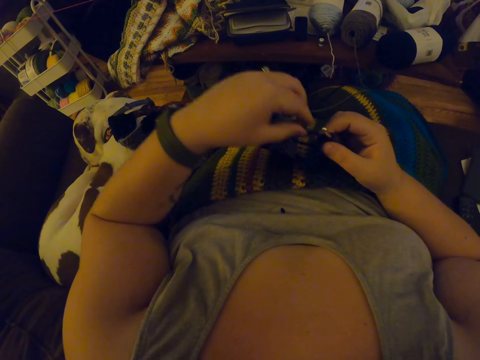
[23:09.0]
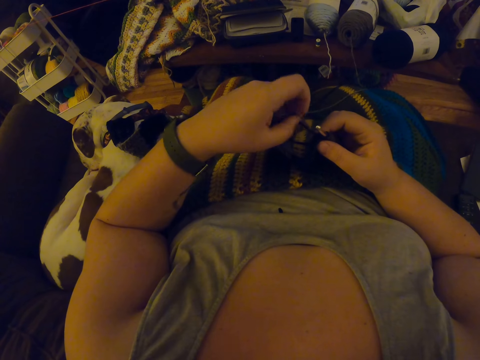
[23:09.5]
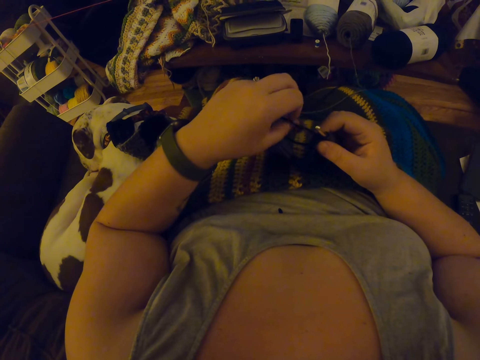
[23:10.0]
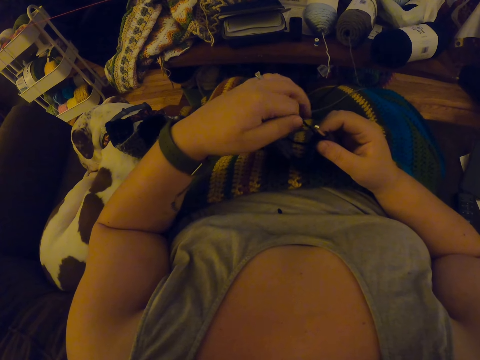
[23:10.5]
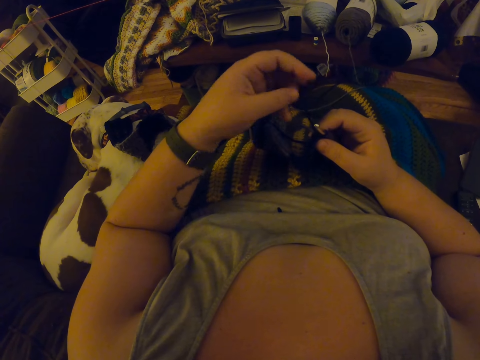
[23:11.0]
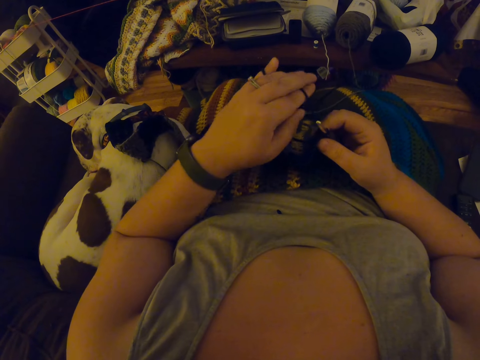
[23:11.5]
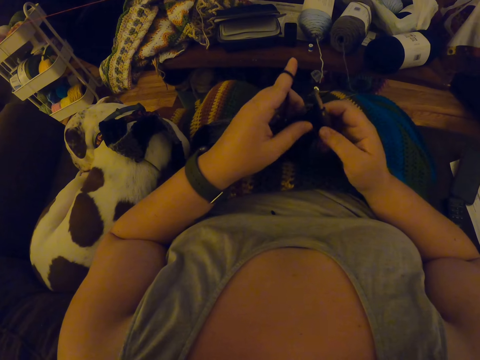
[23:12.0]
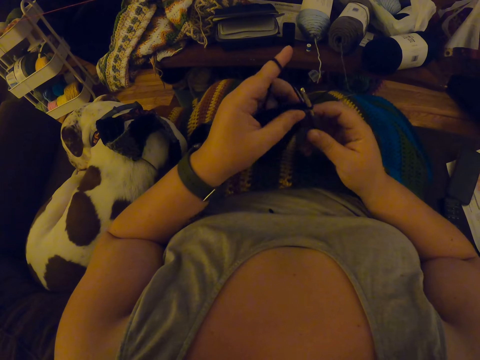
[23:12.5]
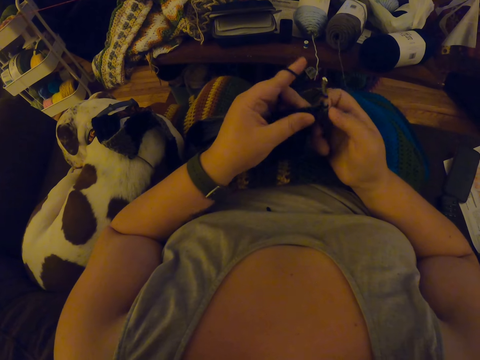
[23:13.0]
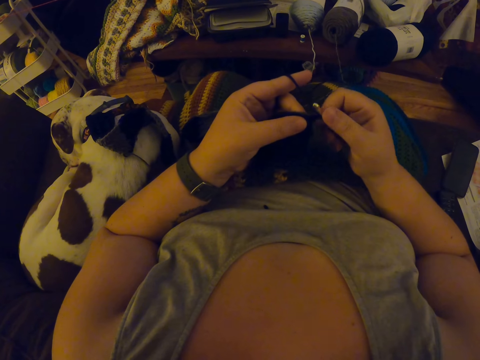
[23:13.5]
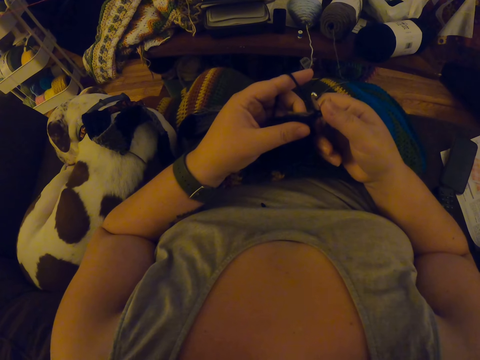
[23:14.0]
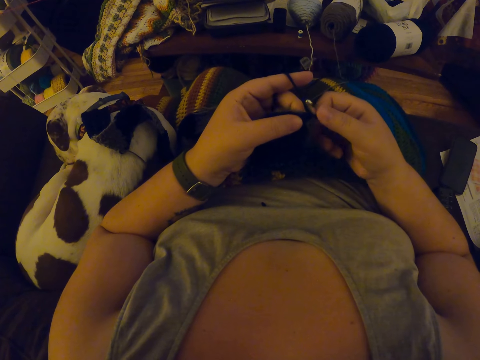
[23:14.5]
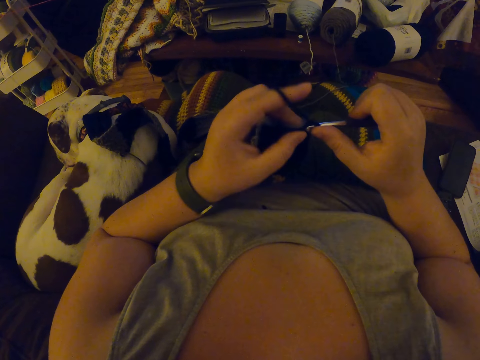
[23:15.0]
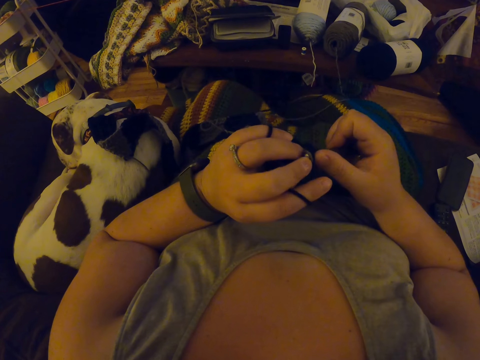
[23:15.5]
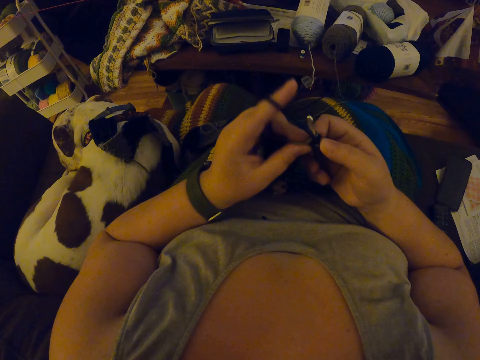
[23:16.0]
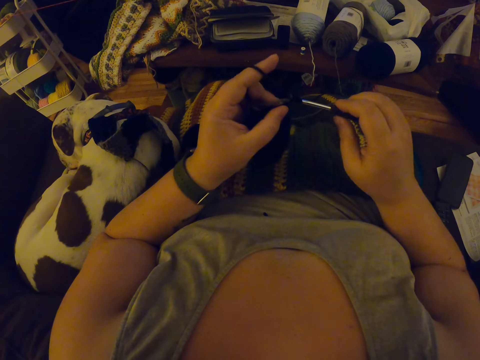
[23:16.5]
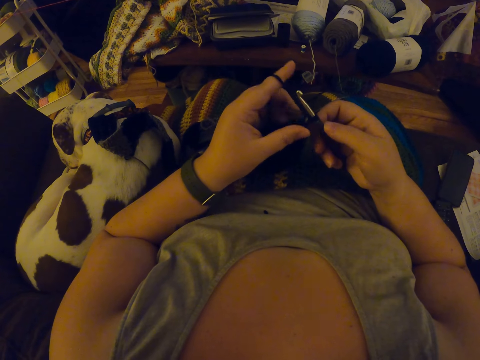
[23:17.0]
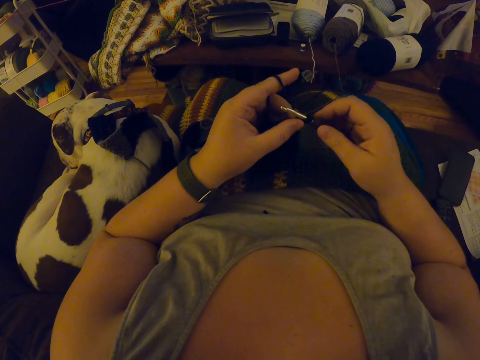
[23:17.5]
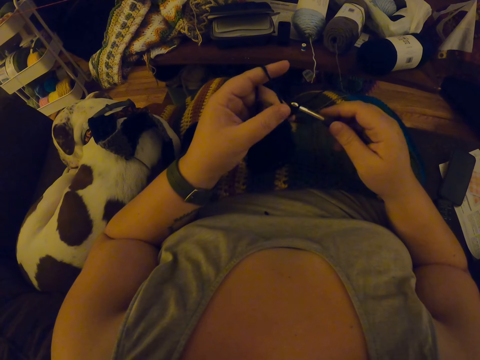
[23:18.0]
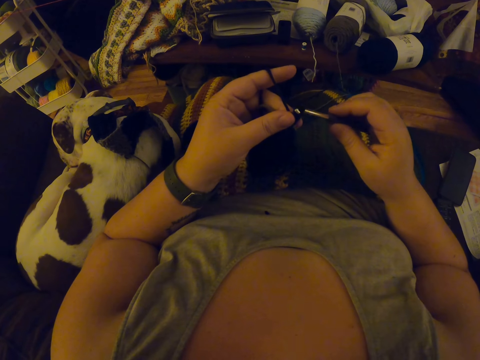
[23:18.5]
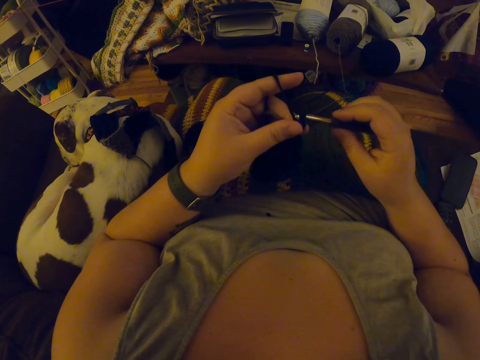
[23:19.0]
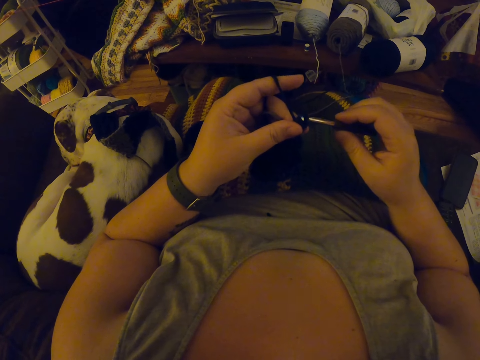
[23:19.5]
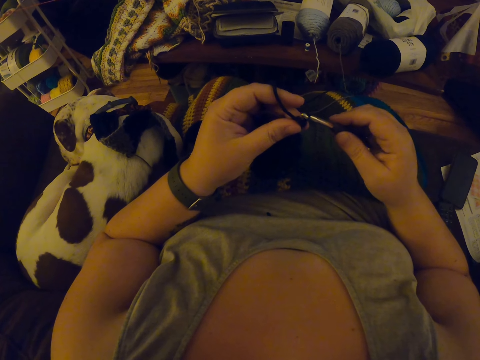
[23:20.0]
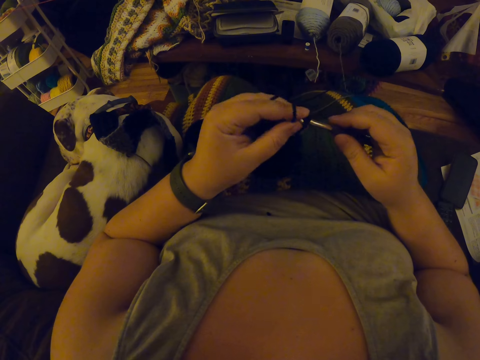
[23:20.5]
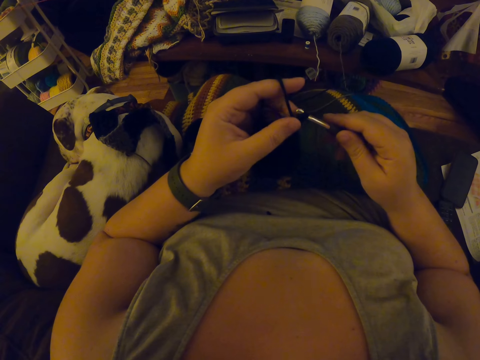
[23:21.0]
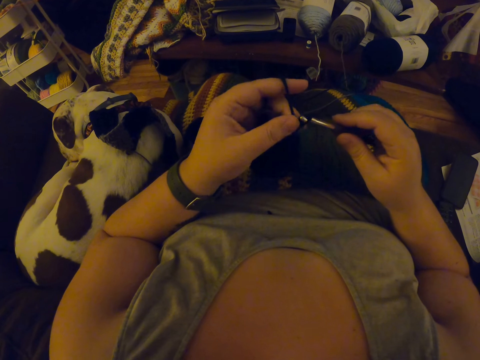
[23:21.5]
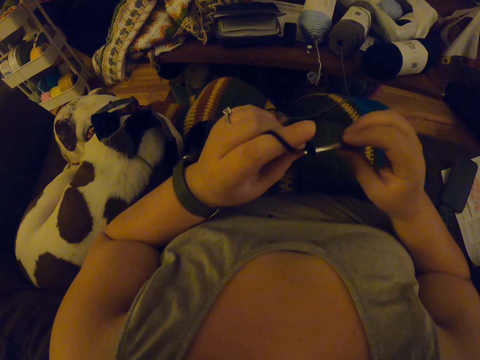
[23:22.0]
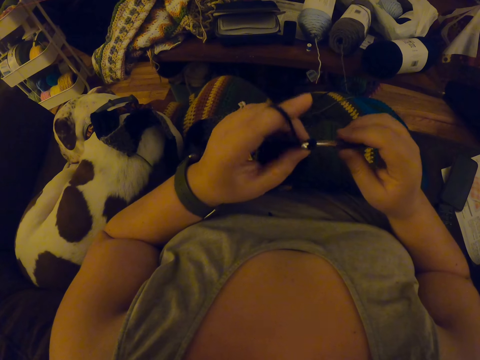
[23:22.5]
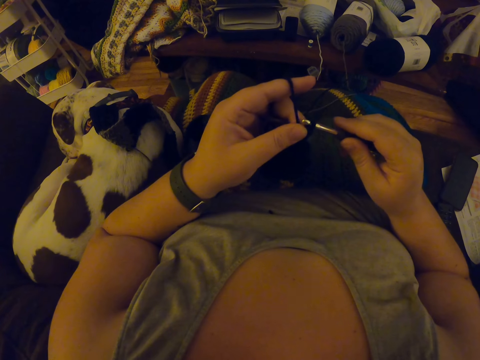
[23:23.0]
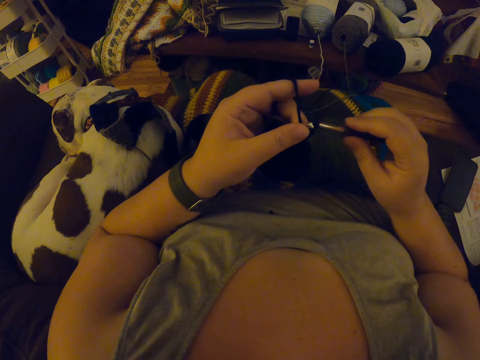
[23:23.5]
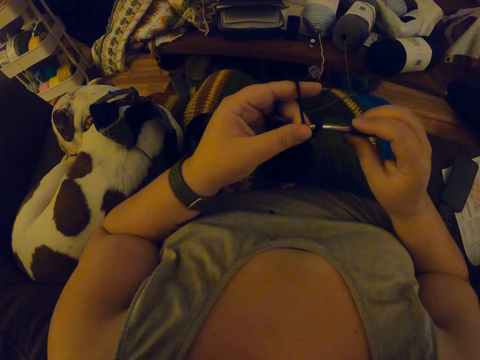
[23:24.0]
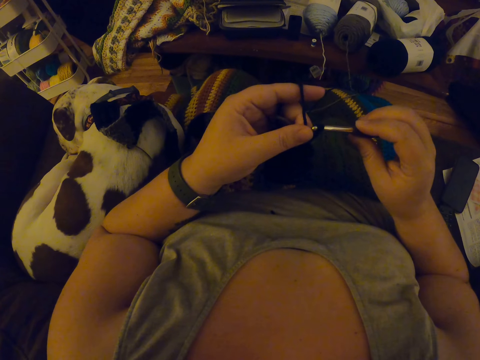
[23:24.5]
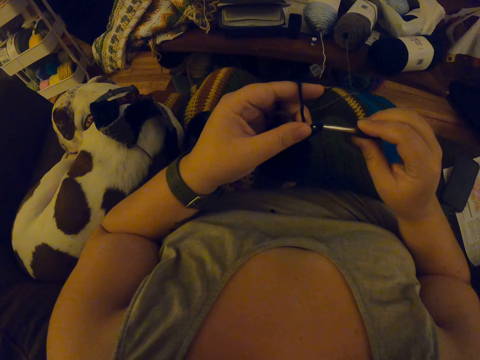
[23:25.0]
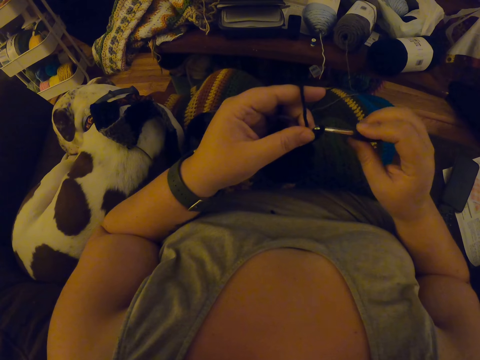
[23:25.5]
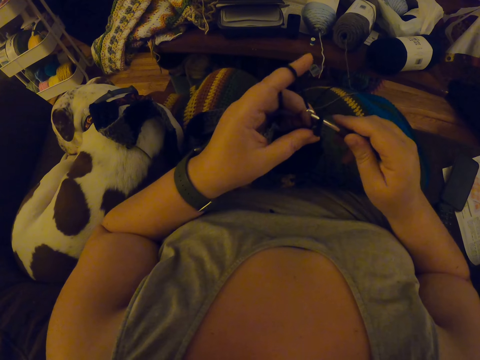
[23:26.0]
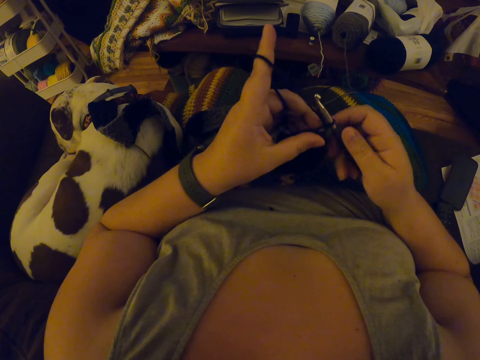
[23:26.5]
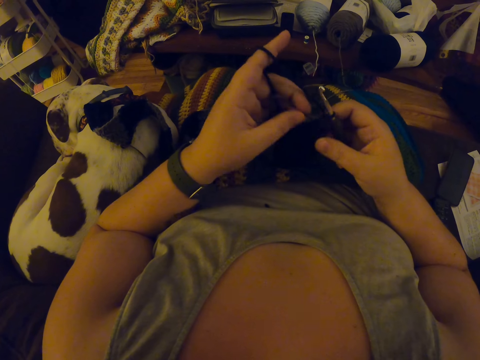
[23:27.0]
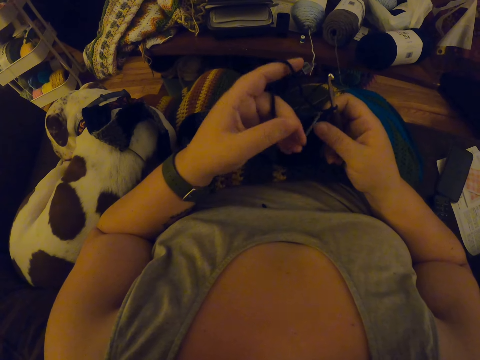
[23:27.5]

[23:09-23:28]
The camera wearer coils a knitting thread on a finger. They knit a piece of fabric with a knitting needle. They adjust the piece of knitted fabric on a lap. They knit the piece of fabric with the knitting needle.

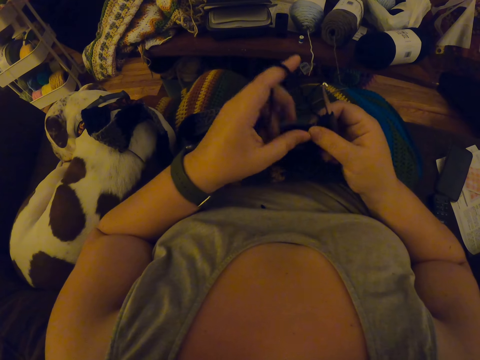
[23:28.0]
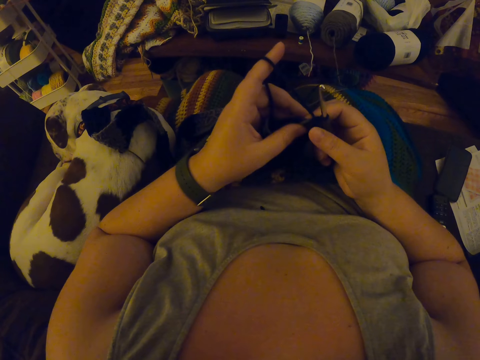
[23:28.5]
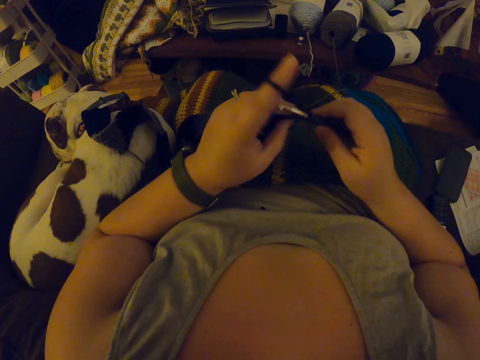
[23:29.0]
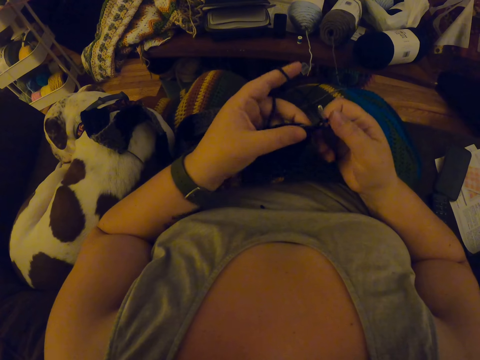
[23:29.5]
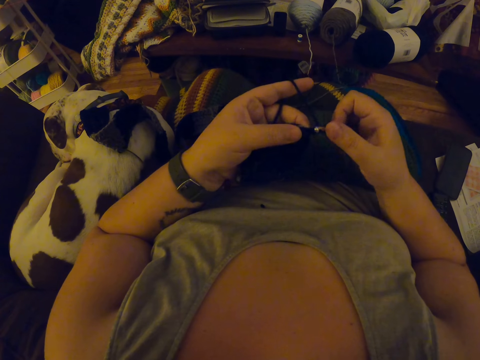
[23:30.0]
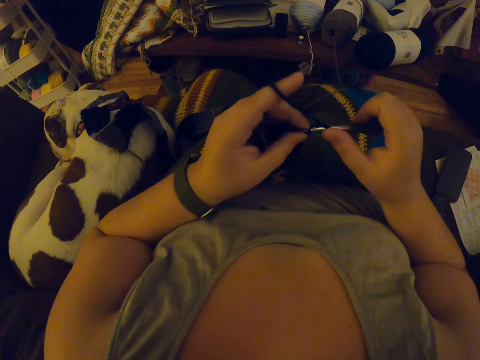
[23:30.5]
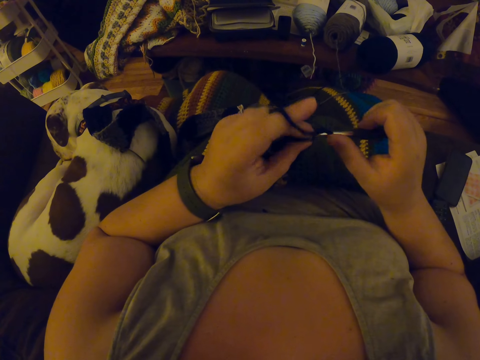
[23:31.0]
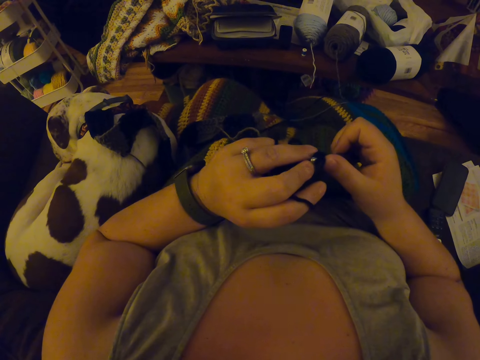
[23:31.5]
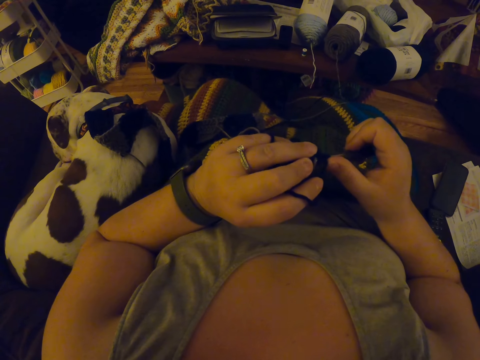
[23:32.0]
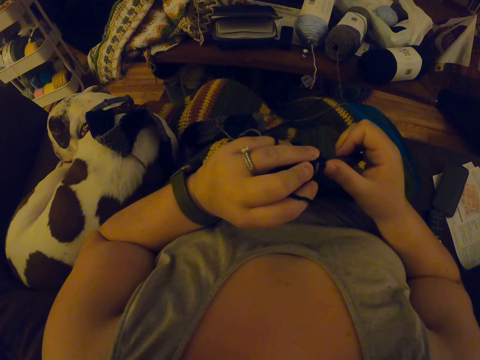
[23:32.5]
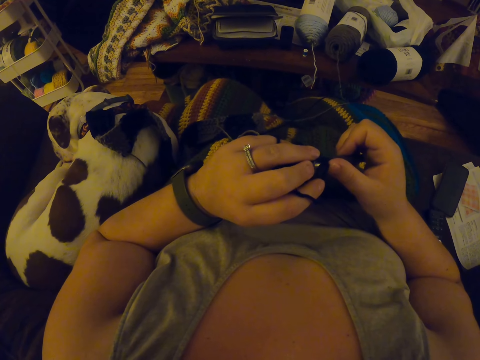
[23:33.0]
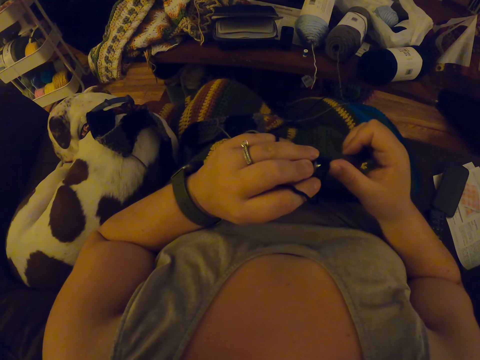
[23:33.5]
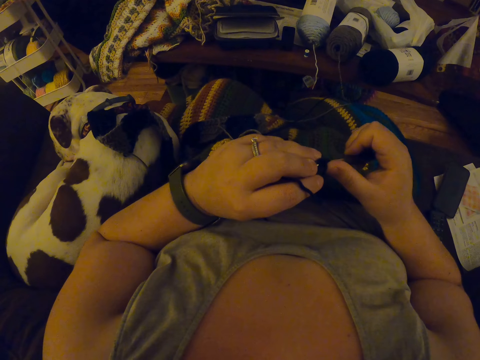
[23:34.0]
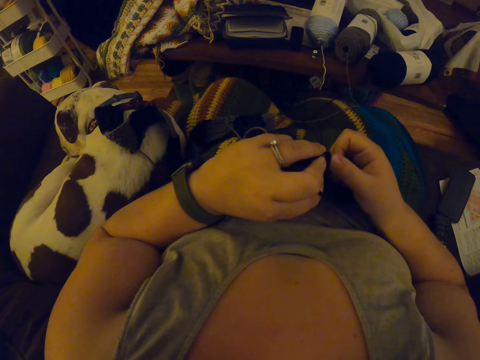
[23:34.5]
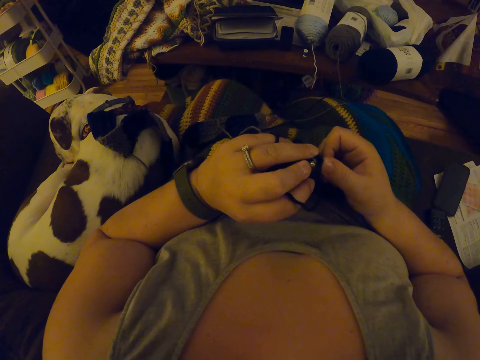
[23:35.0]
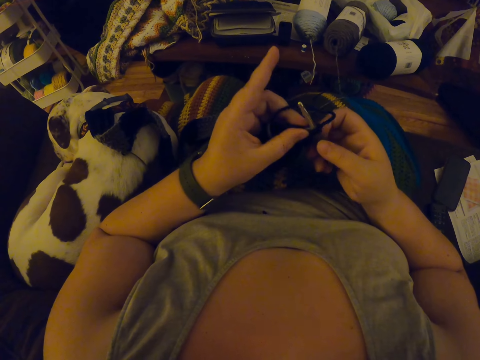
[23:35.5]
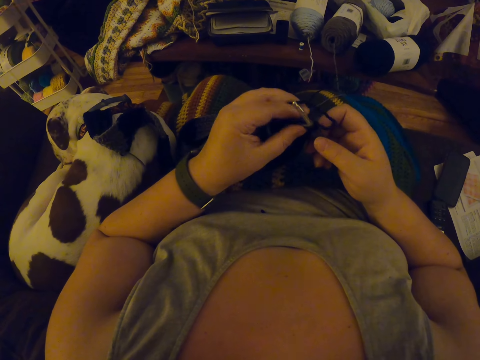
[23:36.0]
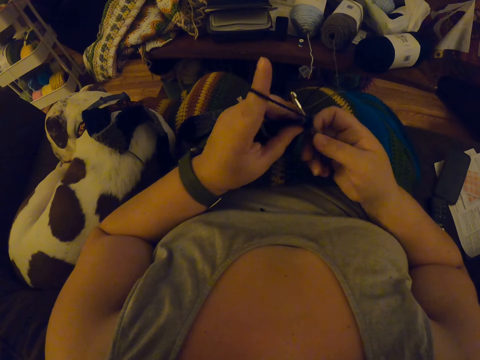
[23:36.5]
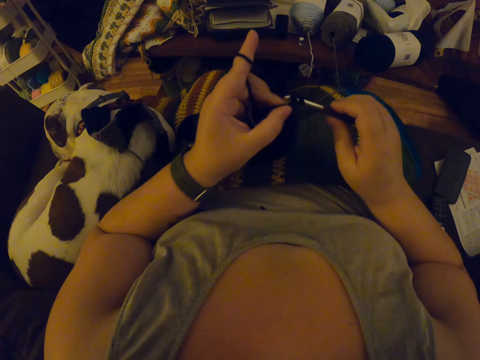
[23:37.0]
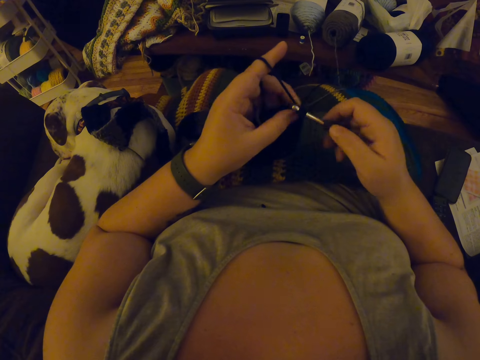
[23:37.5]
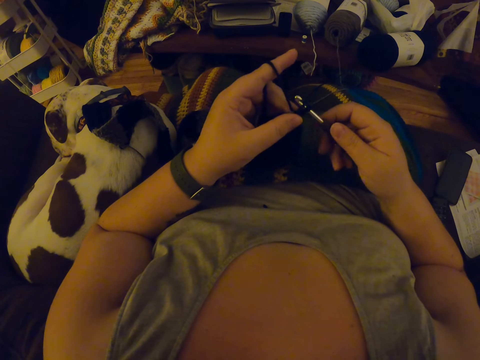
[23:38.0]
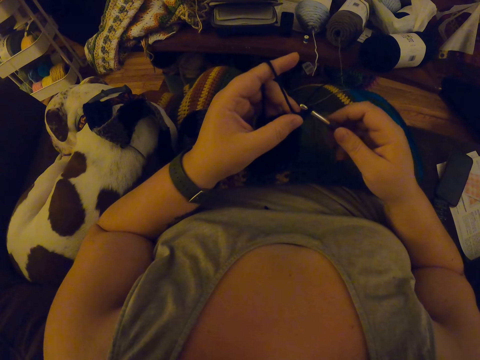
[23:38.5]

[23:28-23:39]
The camera wearer coils a knitting thread on a finger and knits a piece of fabric with a knitting needle.
